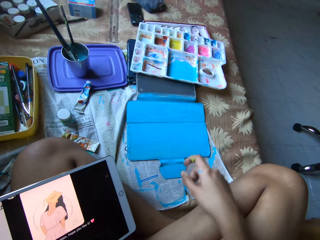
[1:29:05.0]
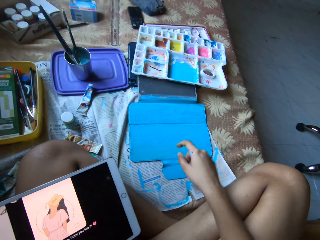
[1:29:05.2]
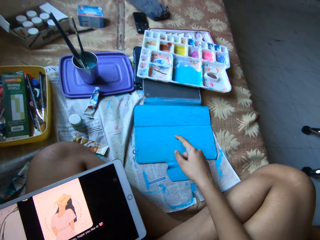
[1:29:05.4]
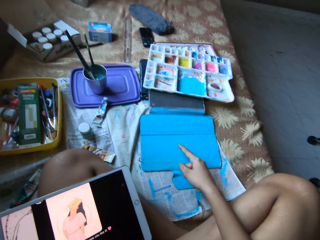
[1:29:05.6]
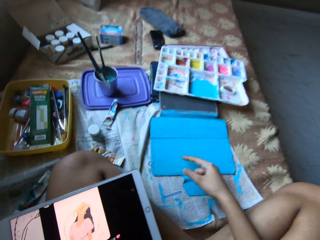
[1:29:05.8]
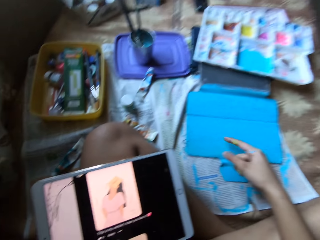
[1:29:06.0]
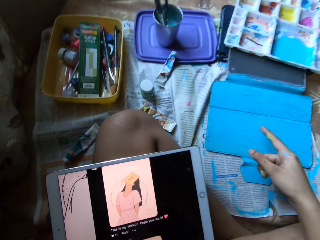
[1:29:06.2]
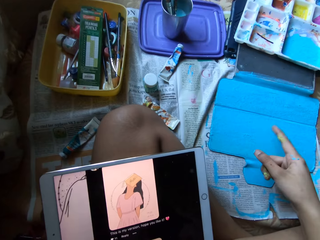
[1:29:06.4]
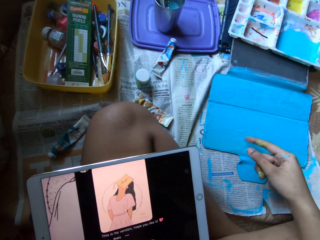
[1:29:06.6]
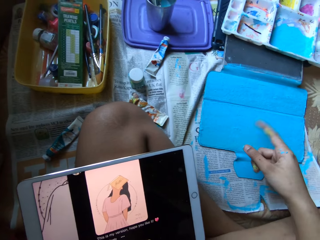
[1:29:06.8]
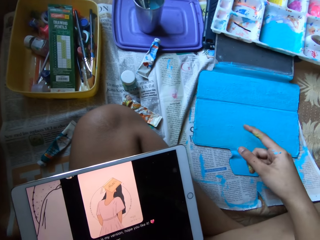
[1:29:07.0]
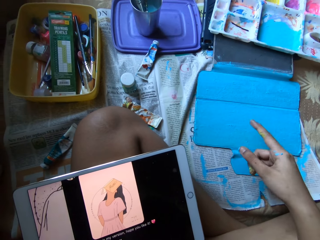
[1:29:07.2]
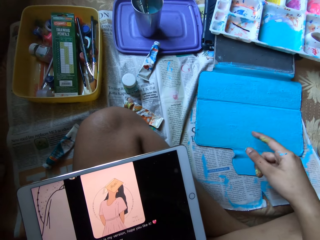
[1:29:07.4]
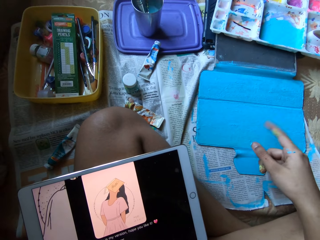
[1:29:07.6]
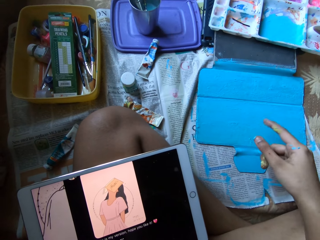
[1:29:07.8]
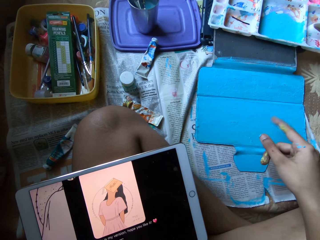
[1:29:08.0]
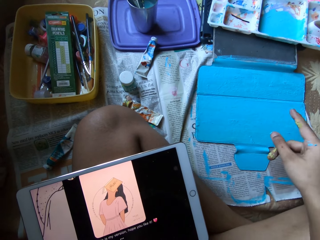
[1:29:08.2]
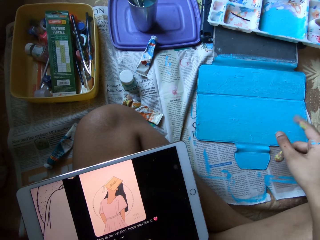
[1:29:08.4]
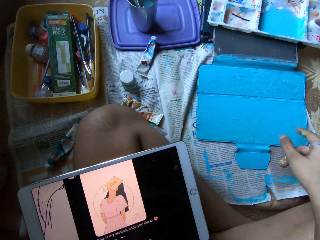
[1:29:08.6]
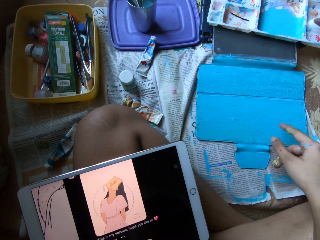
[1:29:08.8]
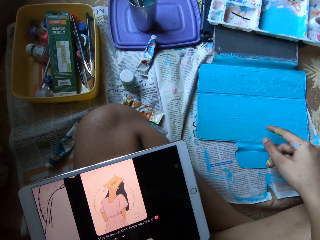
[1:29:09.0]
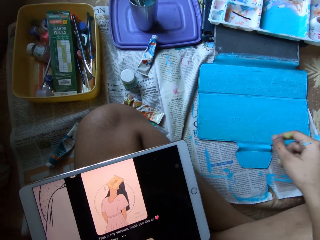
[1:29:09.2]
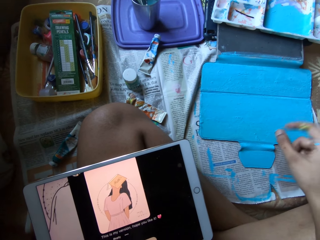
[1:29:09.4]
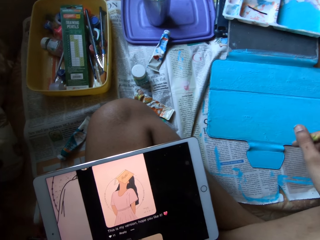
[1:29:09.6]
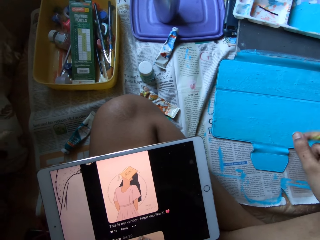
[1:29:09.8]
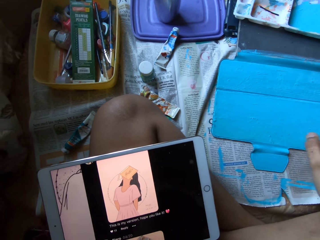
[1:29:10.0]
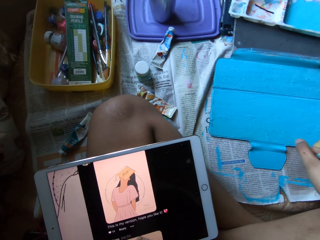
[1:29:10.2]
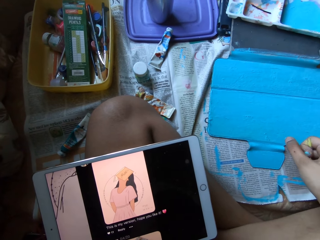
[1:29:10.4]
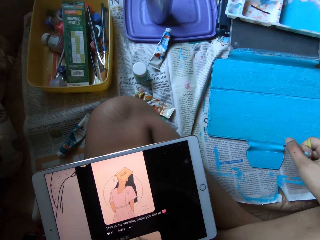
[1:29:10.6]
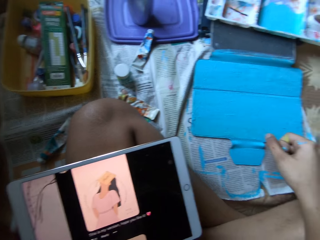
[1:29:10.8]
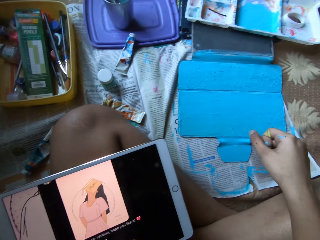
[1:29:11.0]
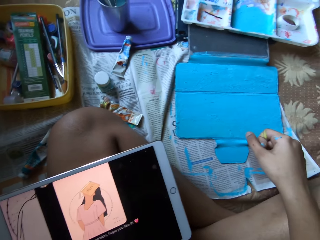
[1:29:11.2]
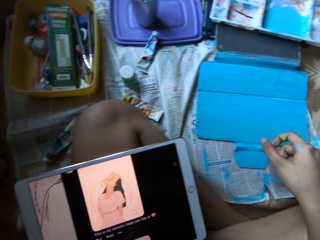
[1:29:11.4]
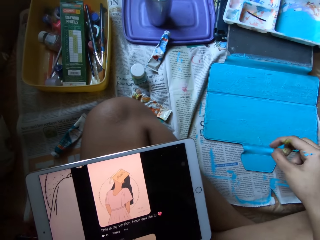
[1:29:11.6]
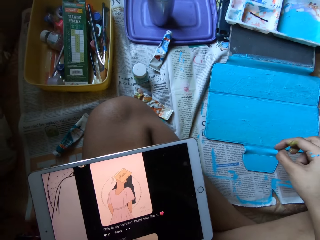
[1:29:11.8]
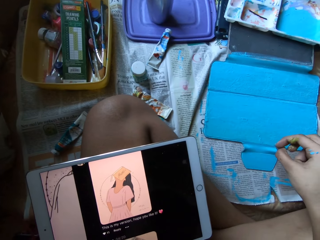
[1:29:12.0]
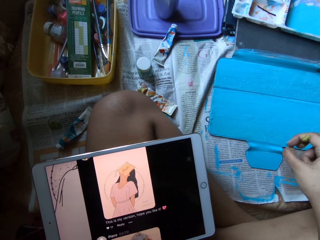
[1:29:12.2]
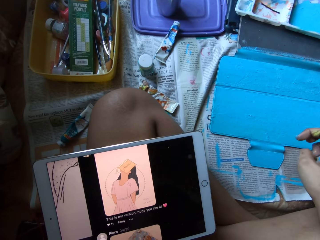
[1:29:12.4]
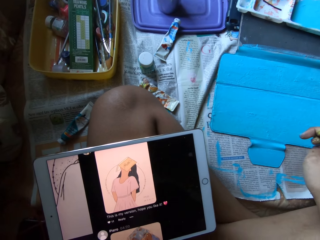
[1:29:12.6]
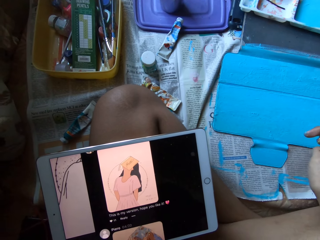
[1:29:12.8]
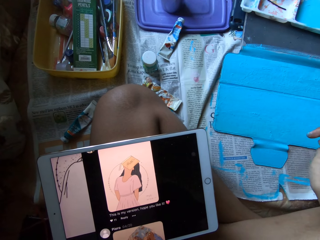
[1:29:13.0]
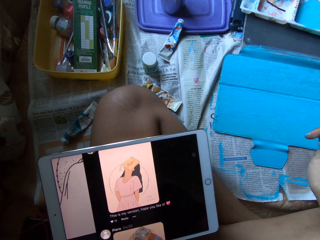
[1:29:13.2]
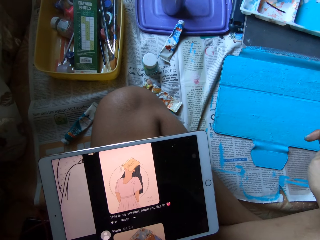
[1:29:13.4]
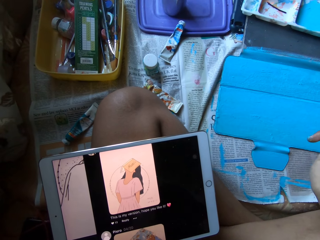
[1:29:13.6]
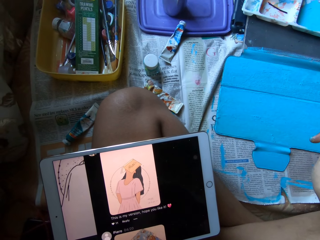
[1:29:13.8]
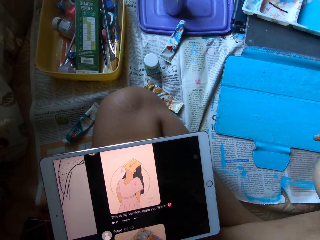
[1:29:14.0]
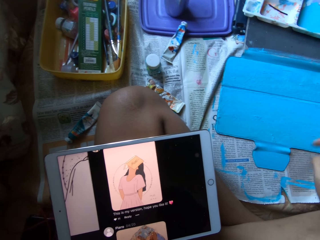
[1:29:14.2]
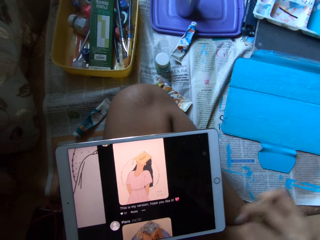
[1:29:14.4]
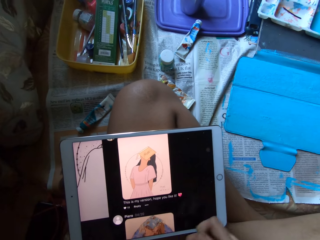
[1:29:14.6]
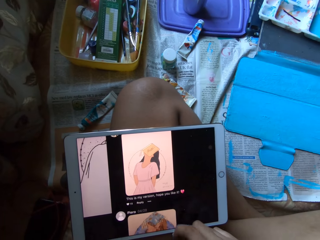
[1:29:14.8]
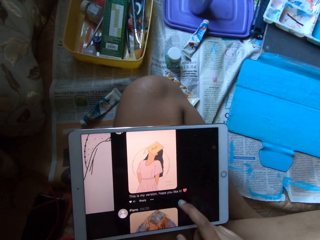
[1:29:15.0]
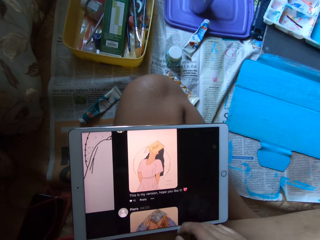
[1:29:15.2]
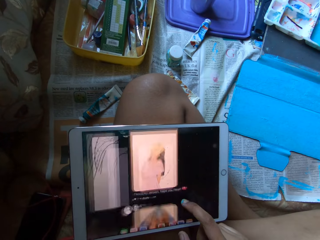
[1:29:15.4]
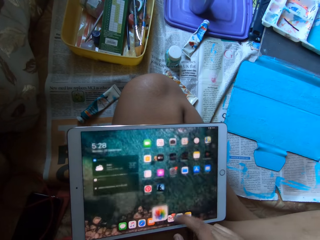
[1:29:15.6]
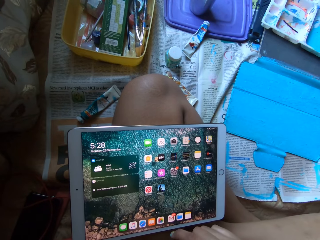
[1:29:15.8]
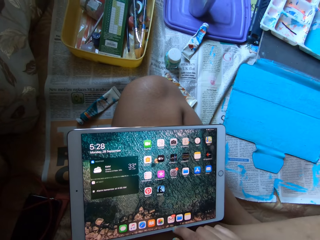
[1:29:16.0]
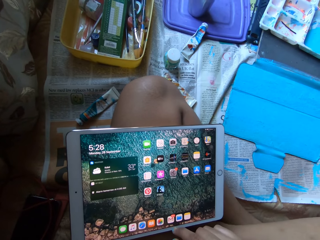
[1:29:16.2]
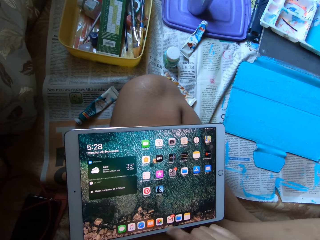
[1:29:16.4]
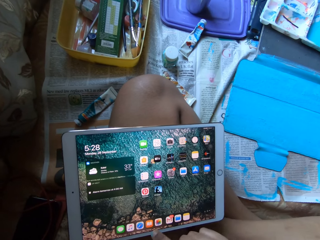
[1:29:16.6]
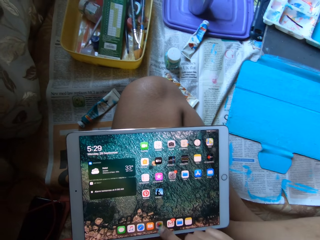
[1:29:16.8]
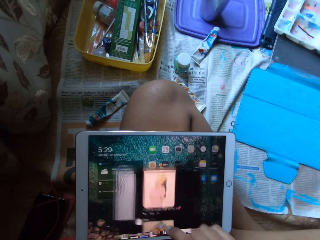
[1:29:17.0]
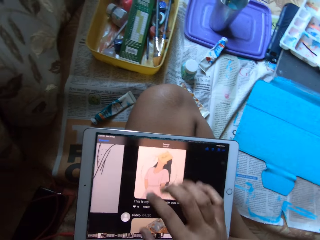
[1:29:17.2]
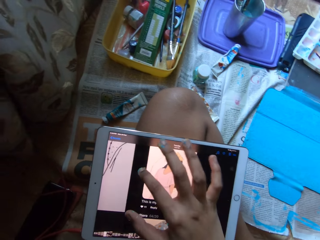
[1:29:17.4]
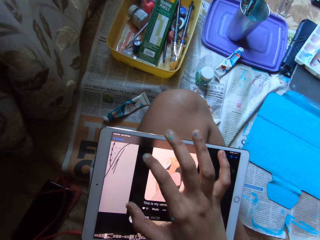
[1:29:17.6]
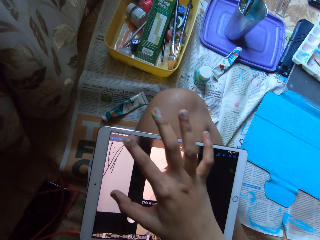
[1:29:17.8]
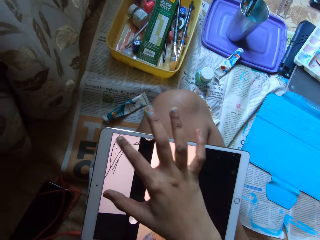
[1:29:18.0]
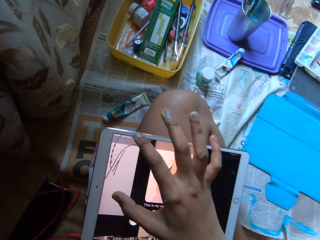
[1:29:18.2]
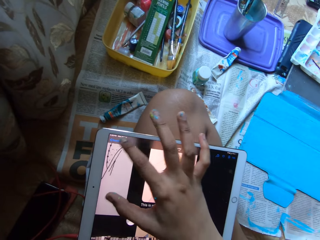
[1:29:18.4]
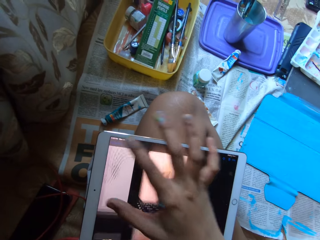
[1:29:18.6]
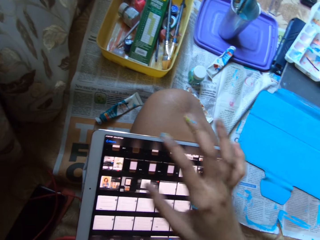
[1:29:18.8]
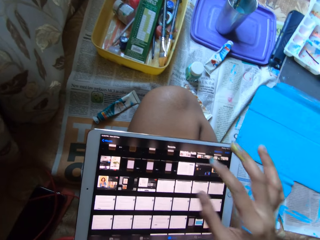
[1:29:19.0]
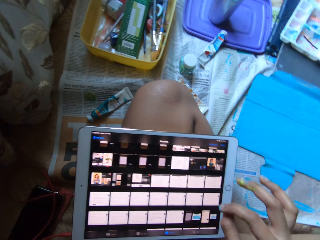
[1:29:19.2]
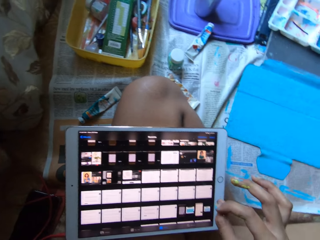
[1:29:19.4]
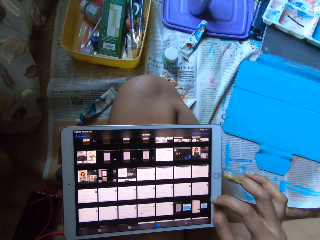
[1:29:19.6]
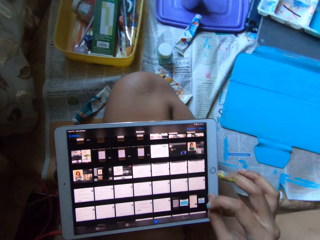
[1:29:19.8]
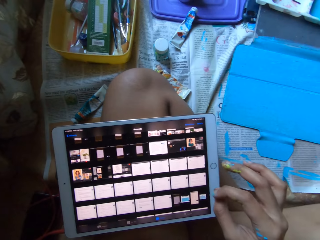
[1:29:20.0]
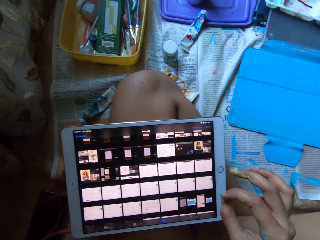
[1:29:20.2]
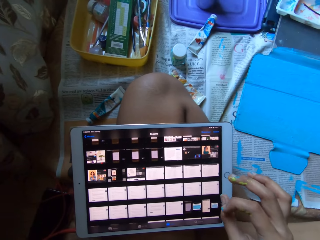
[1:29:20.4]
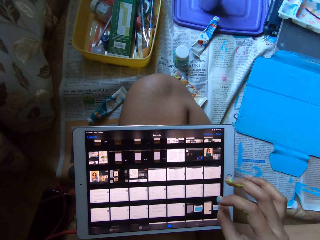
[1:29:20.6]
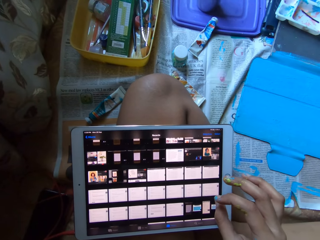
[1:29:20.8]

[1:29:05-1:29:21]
The camera wearer shakes their right finger over the tablet case cover. They wipe the cardboard with their right index finger. They scroll the tablet with their right index finger.

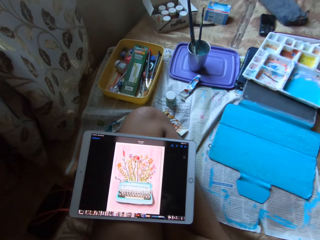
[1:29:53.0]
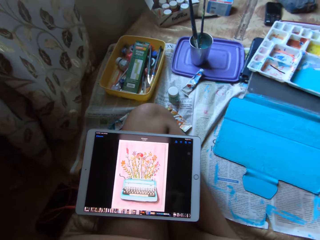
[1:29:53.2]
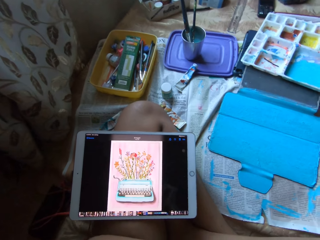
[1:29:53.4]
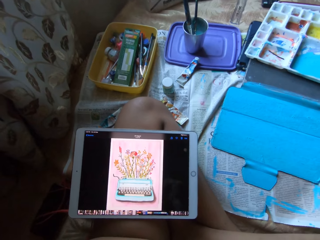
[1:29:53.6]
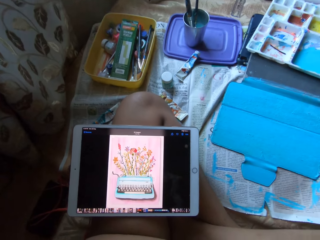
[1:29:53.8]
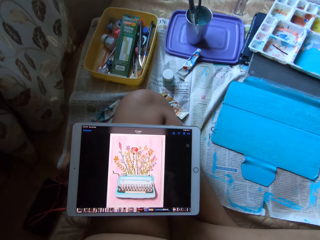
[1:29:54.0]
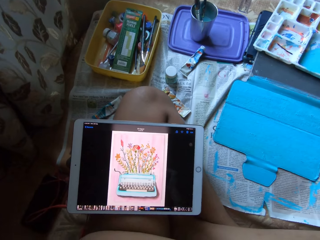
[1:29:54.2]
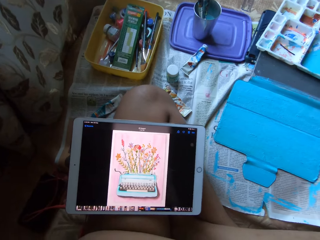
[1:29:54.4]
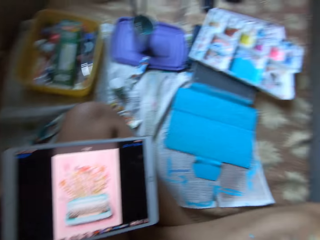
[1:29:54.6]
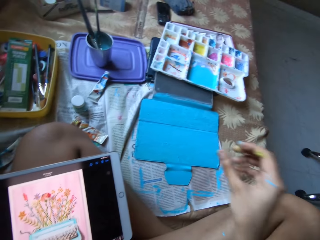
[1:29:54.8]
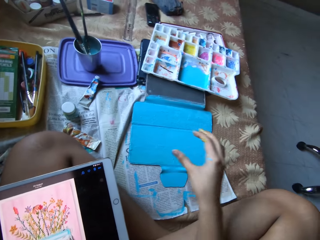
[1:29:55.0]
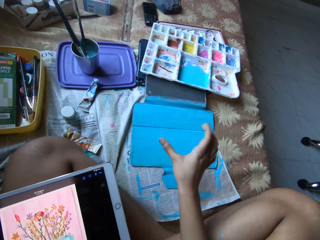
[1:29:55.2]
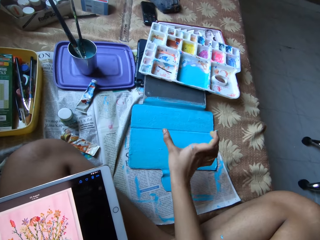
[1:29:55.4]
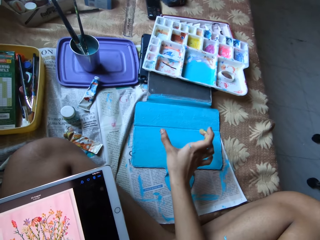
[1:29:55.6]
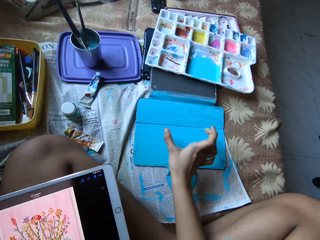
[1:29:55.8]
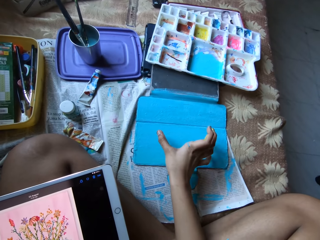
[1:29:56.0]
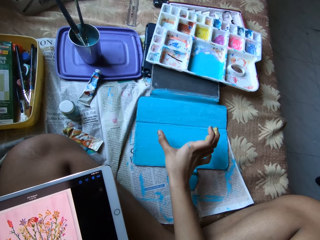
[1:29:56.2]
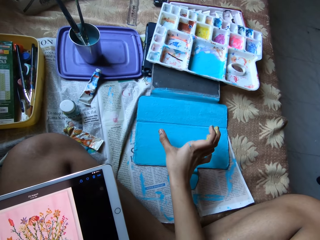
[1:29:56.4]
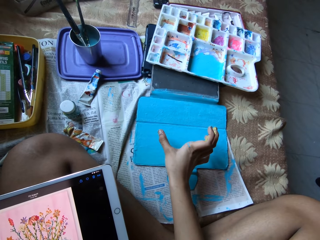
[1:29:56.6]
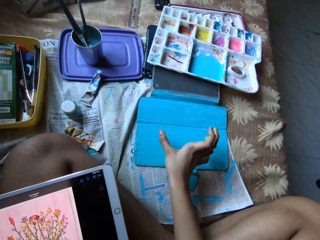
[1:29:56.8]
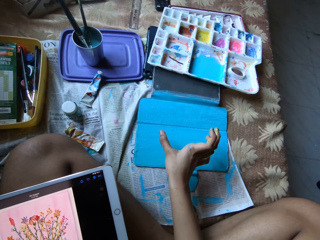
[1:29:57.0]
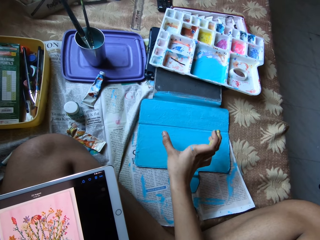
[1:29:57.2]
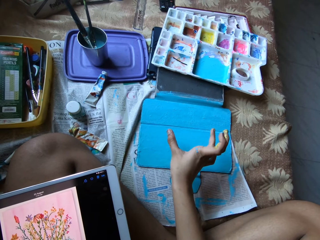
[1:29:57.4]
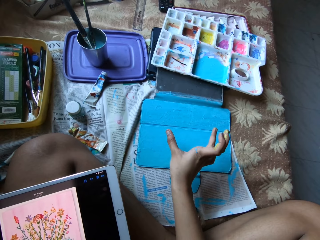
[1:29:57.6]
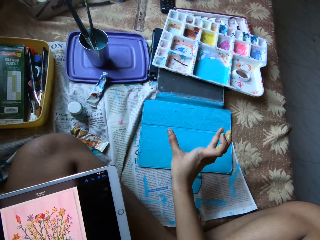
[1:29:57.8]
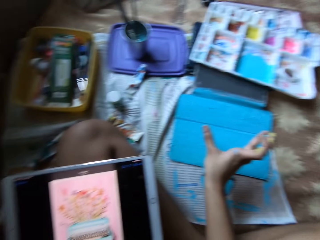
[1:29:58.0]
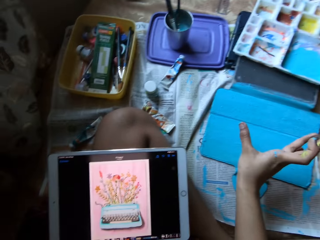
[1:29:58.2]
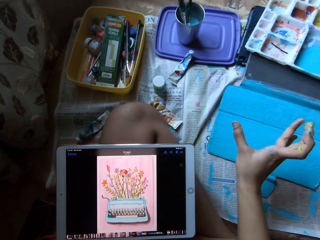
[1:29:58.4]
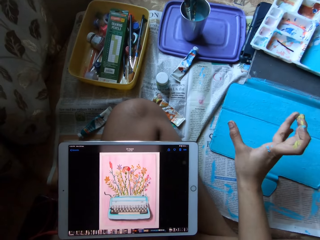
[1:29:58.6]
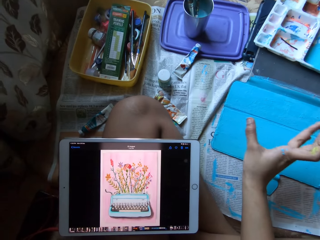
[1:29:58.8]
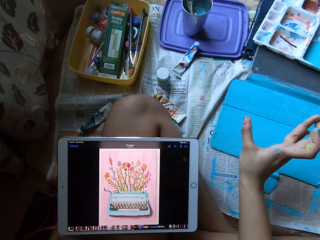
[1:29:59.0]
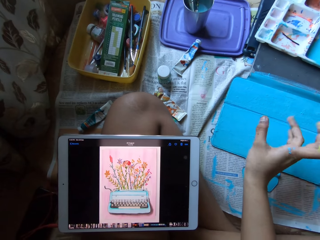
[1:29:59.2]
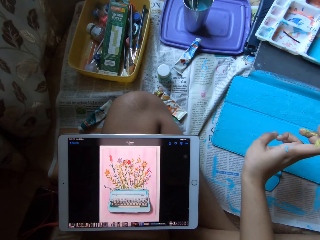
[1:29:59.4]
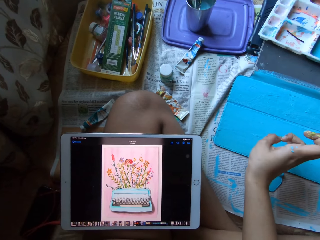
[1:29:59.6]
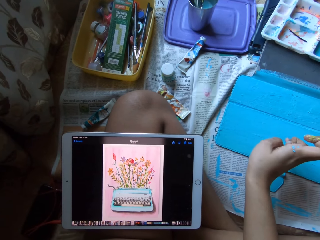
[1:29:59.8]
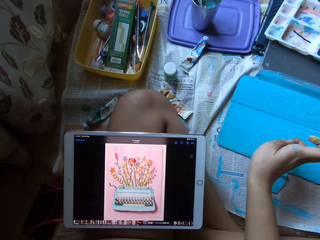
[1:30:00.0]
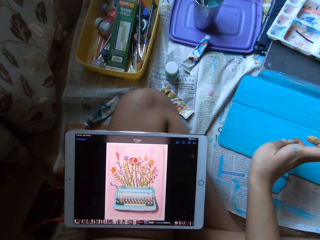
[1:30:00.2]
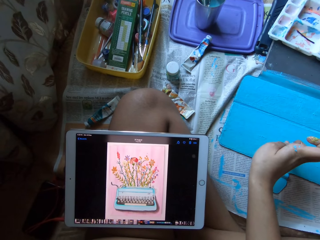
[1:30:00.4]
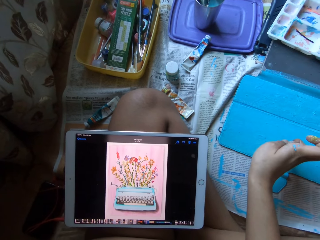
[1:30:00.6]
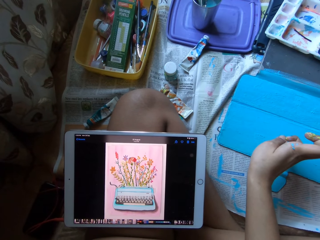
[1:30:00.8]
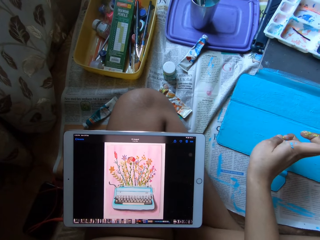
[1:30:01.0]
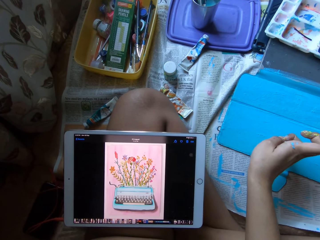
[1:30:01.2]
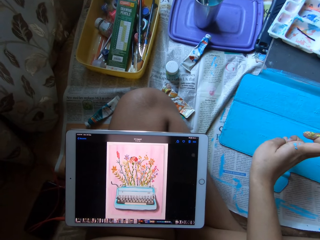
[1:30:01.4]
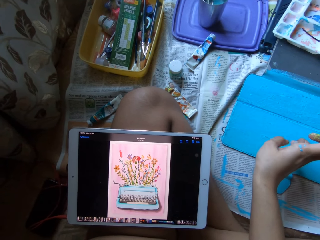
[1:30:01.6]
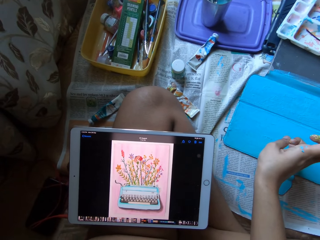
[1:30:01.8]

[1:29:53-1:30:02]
The camera wearer shakes their right hand over the tablet case cover. They feel the paint with their right finger.
